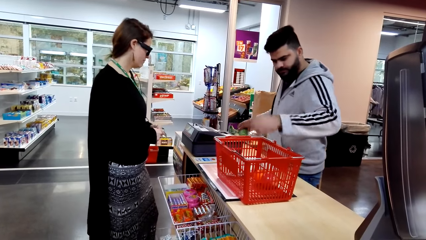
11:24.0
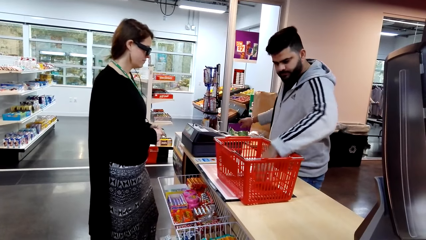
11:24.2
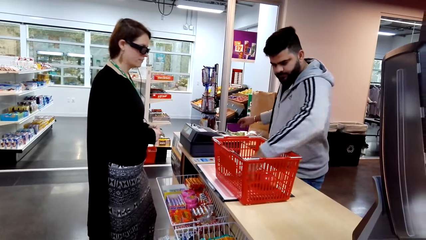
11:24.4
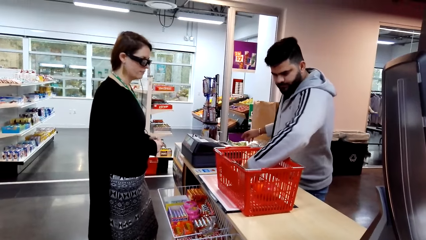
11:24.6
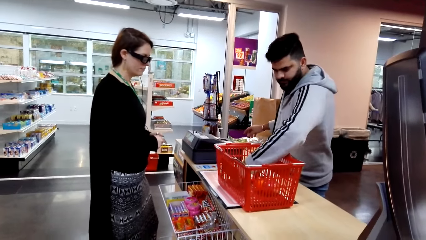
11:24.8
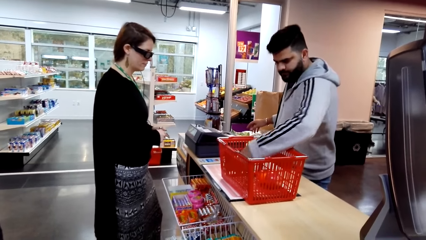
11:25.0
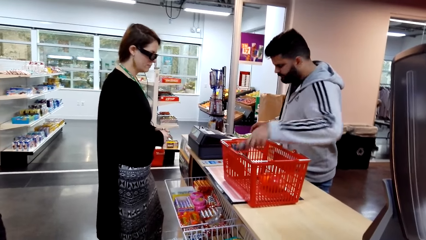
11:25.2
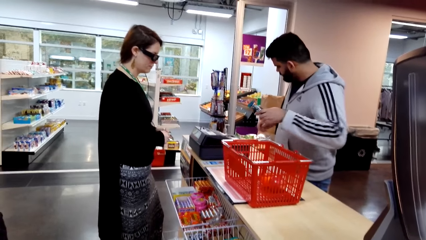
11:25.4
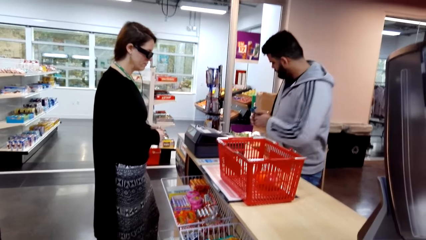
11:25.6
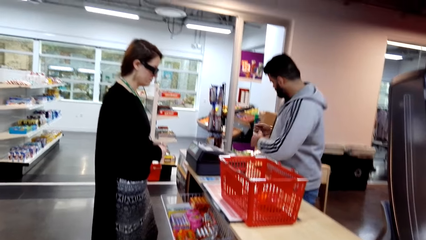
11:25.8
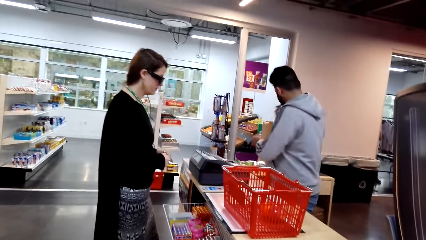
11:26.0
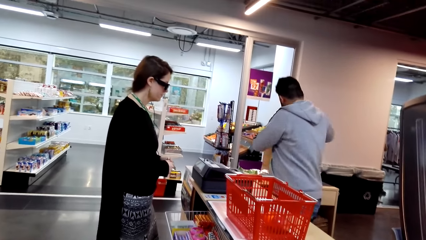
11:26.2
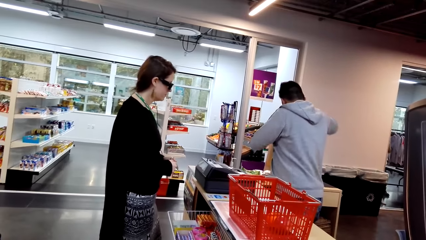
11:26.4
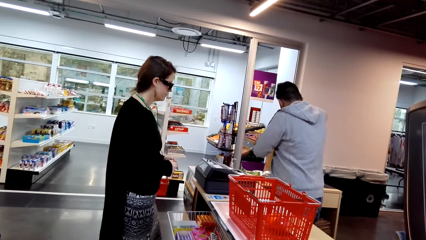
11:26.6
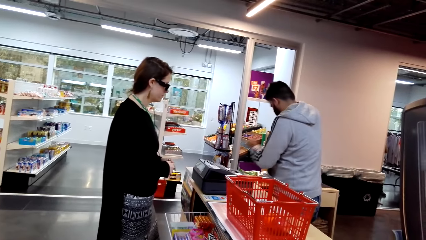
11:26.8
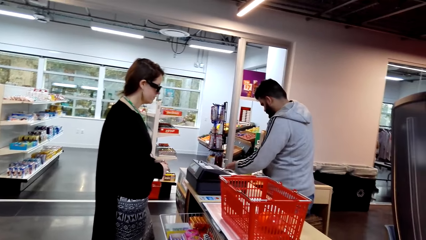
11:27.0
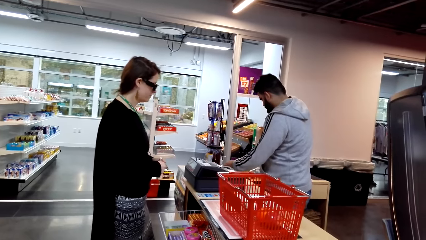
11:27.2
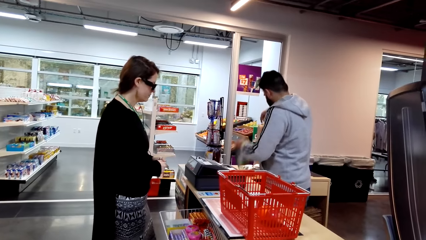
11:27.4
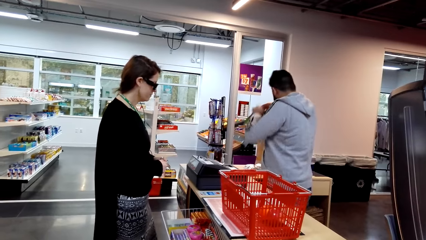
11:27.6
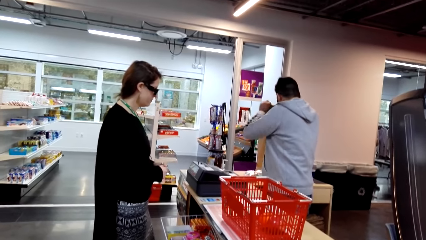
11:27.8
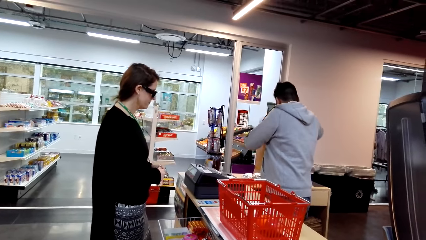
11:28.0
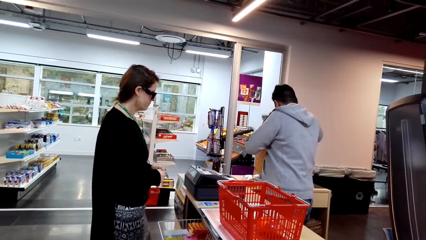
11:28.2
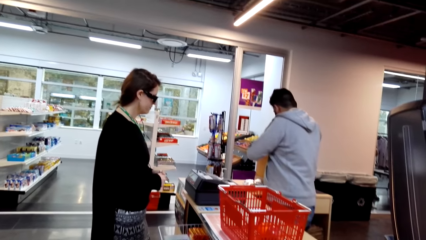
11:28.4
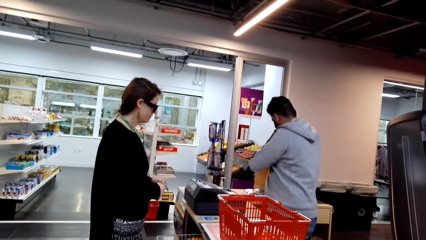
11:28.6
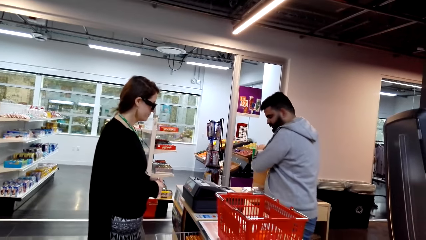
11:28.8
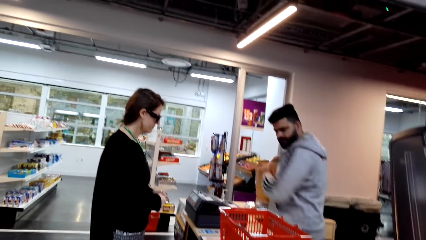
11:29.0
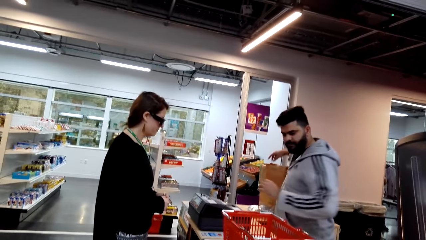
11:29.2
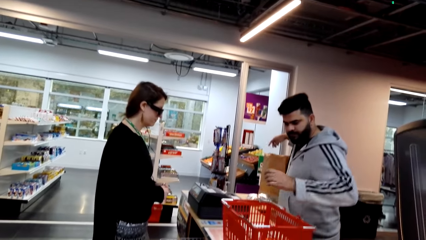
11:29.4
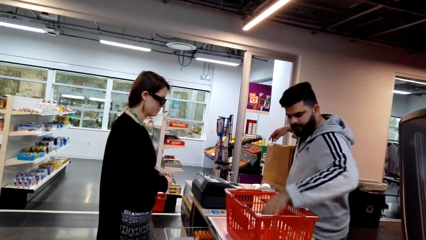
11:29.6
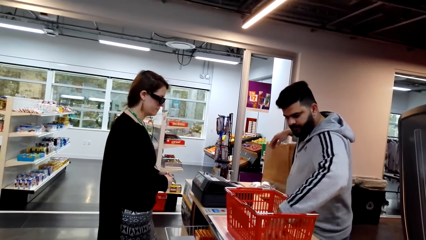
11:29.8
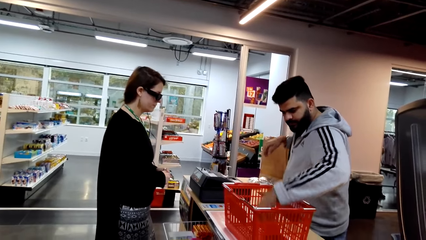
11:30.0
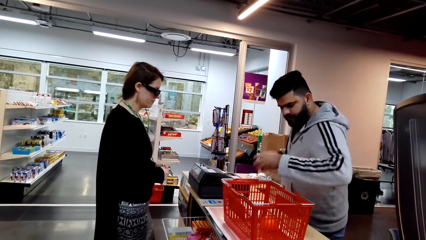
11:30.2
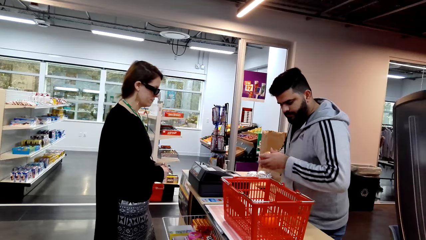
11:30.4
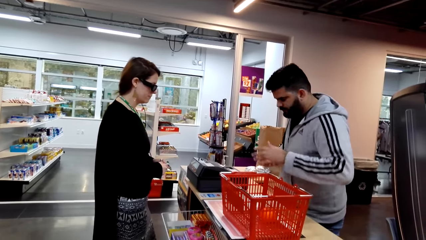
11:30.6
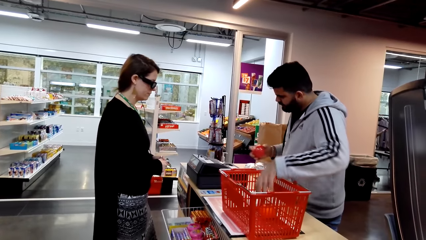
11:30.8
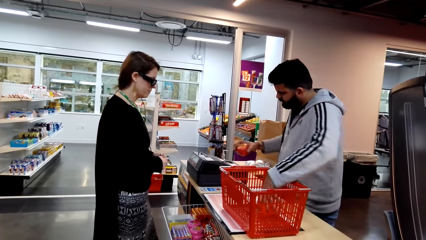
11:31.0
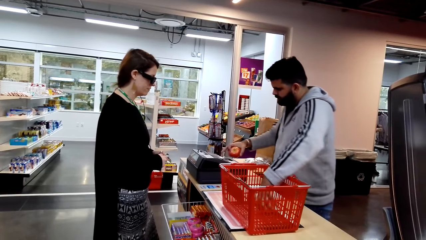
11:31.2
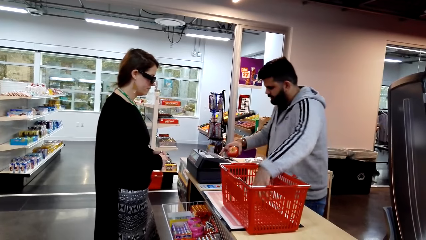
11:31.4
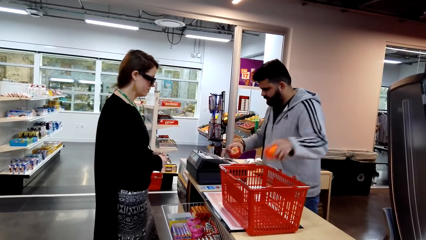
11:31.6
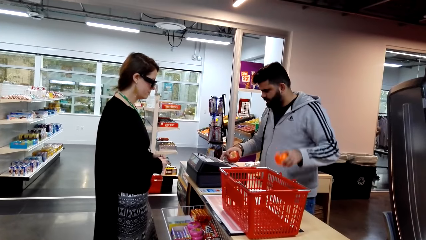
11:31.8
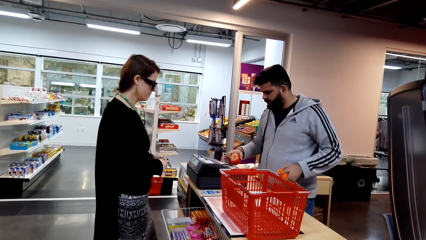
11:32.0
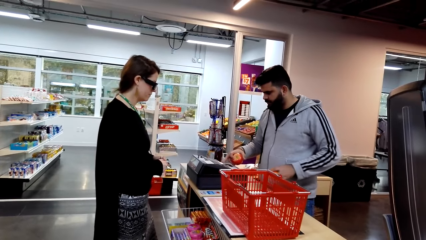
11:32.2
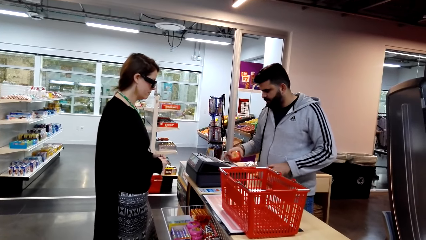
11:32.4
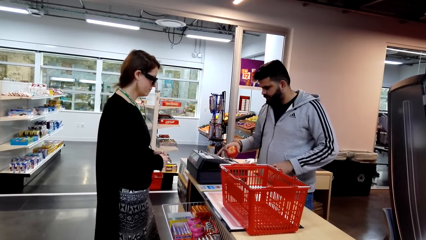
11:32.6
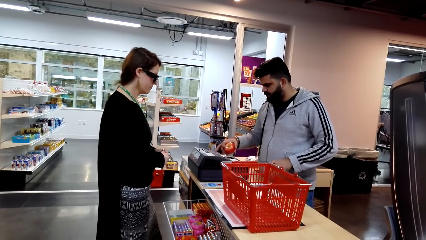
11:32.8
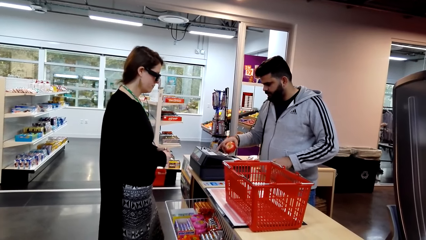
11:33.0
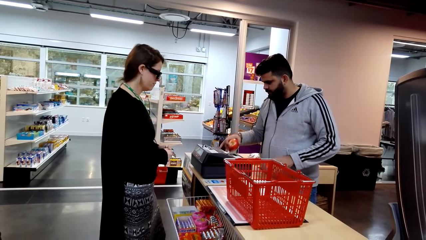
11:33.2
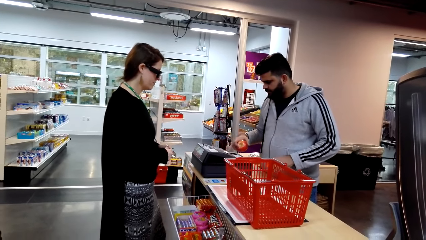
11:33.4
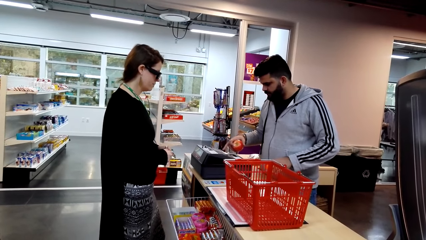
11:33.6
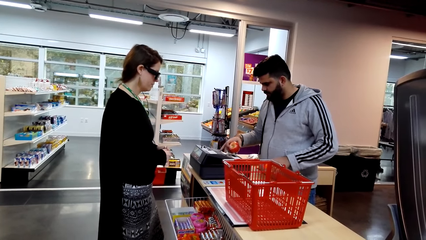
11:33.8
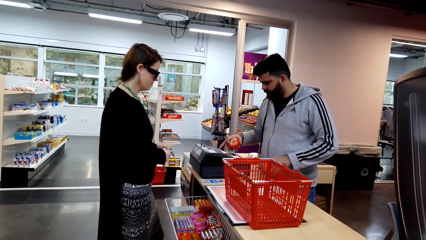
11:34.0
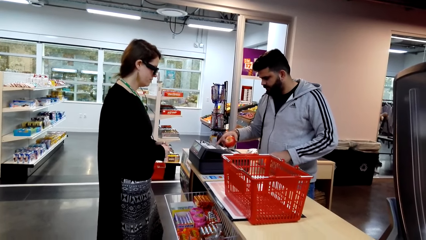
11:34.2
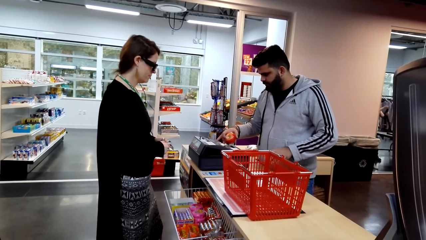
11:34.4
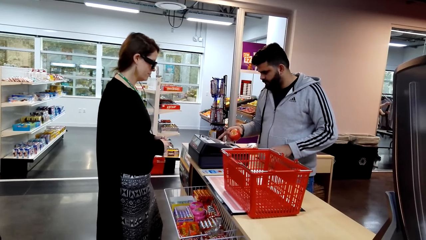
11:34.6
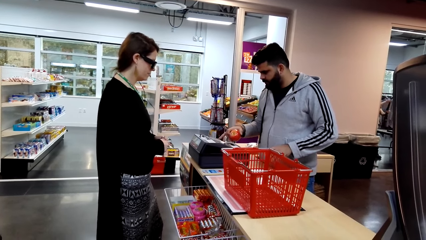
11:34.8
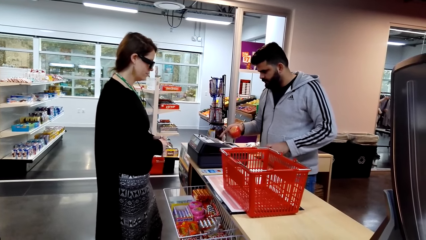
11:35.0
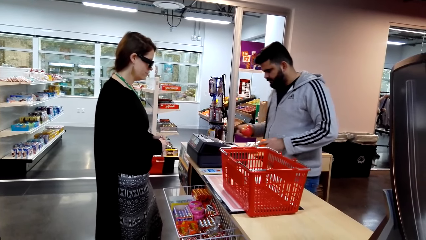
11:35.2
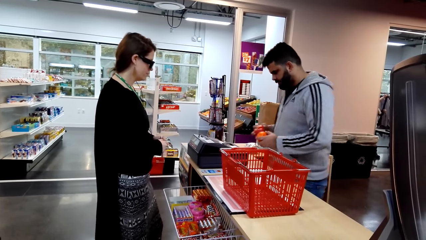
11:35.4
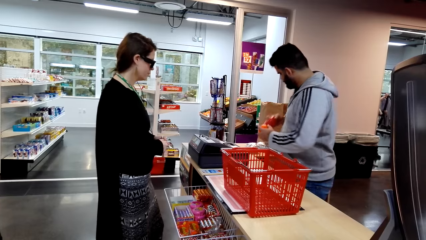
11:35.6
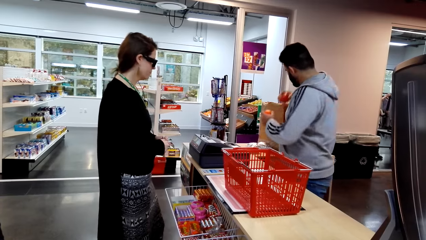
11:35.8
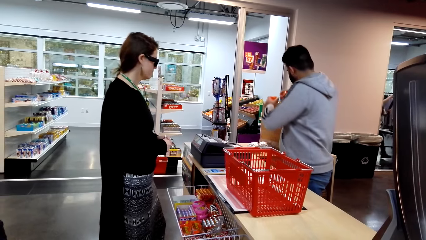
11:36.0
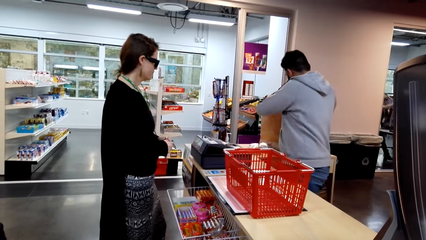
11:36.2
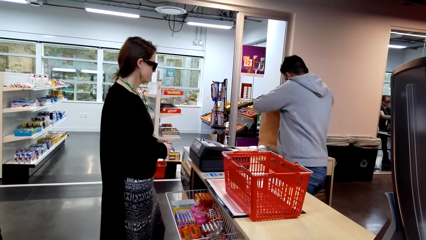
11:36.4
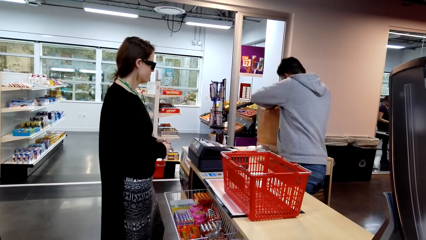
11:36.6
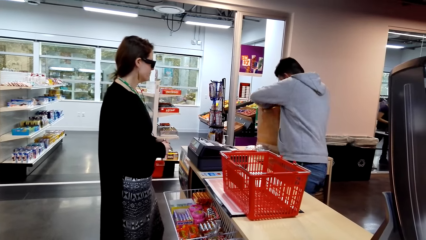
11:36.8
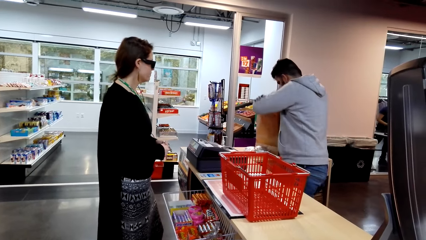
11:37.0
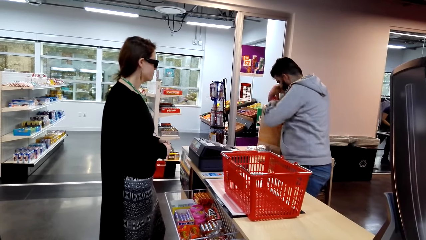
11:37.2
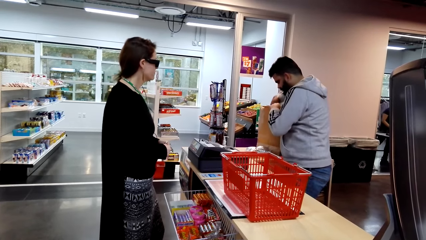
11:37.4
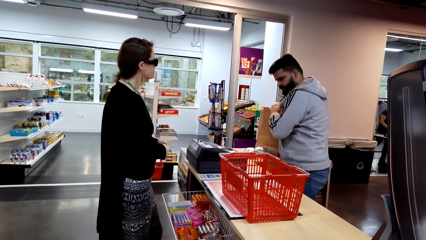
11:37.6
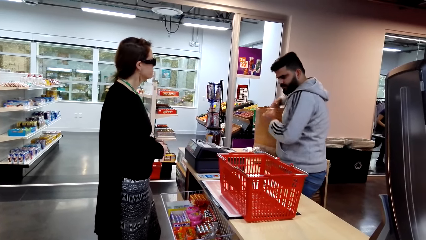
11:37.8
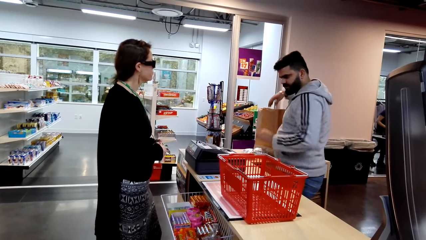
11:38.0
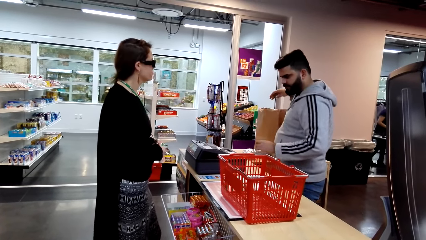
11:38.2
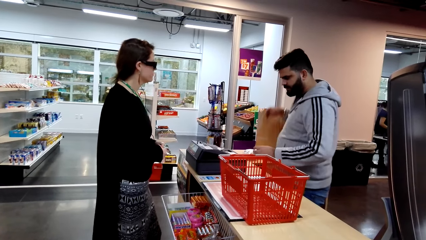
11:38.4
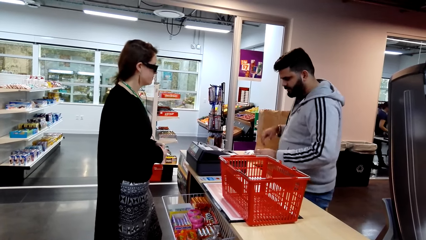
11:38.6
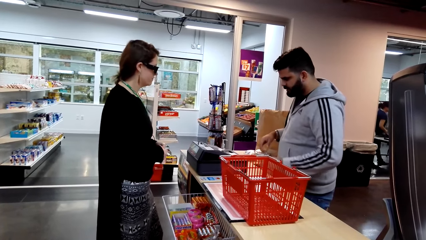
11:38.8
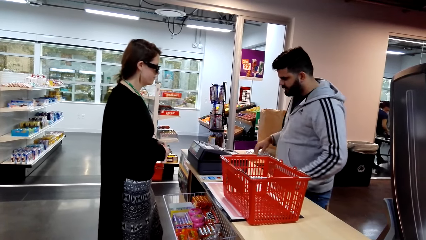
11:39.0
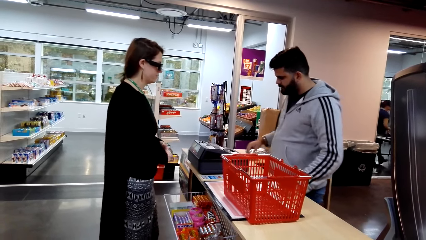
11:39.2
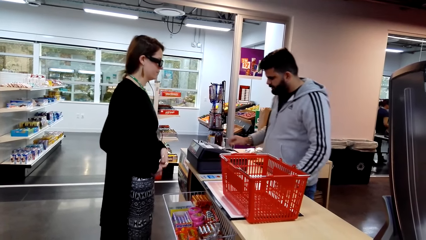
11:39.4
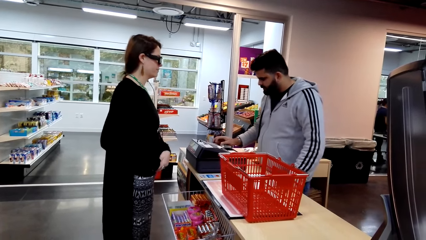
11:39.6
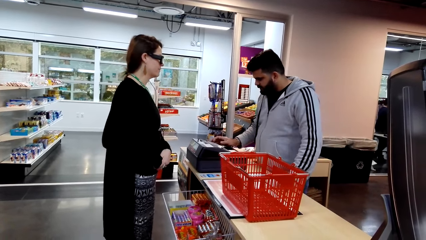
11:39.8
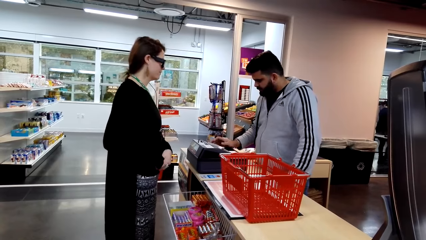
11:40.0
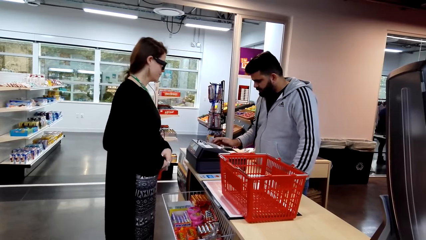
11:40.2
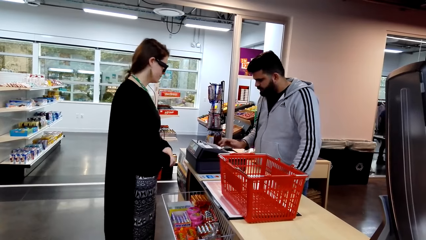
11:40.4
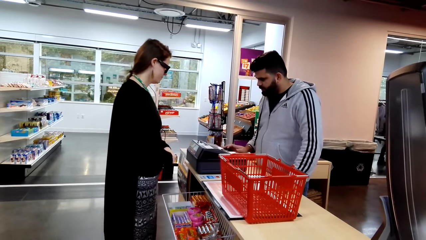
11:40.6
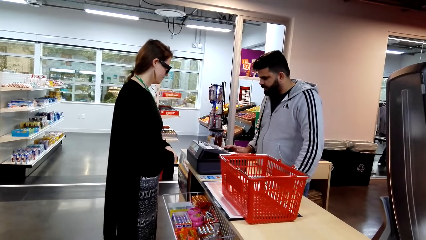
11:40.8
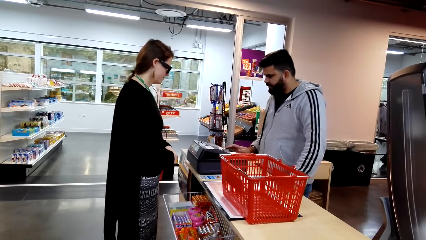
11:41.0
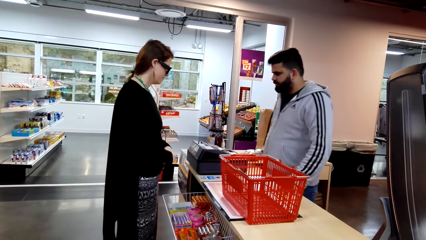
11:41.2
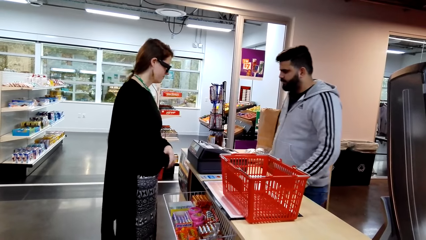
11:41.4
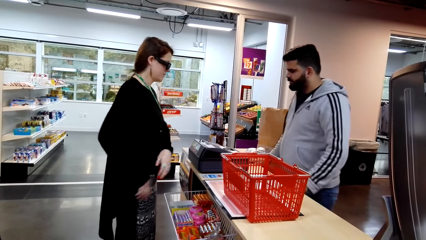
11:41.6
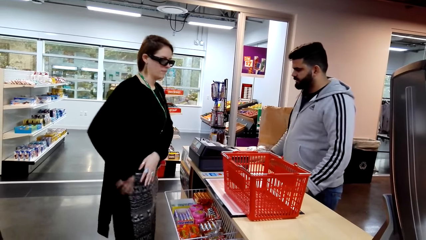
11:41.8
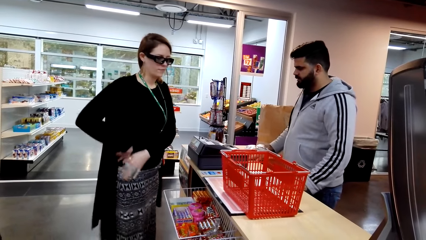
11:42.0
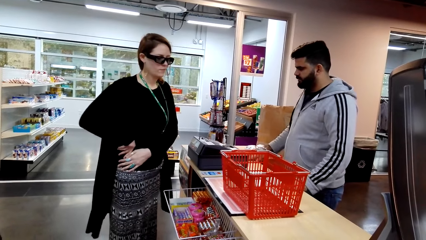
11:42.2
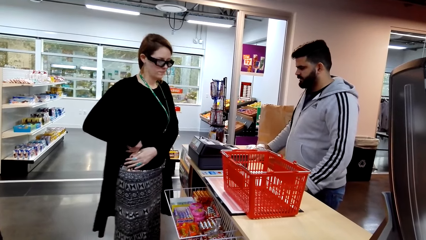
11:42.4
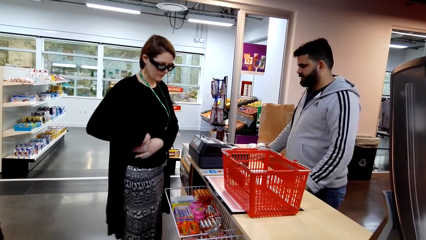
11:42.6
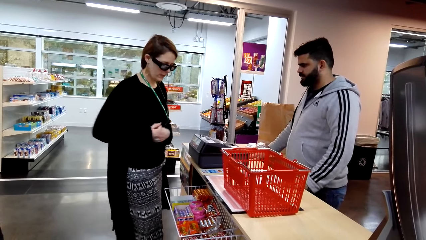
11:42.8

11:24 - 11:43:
The cashier places a packet of something on the cashier's desk. The cashier picks up a snack from the tray. The cashier puts the snack in the shopping bag. The cashier picks up fruits from the tray. The cashier types on the calculator and operates the swipe card machine. The cashier puts the fruits in the shopping bag. The cashier operates the swipe card machine and types on the calculator. The cashier converses with the woman.
